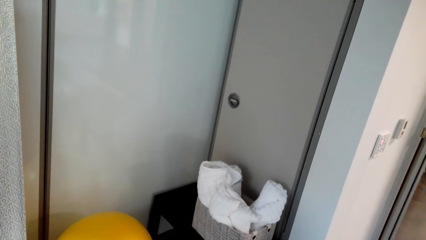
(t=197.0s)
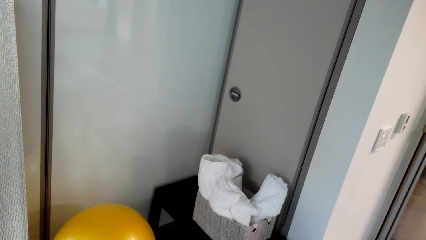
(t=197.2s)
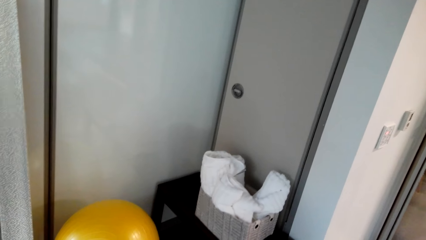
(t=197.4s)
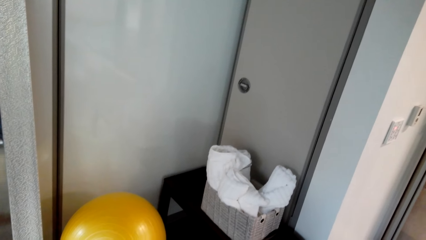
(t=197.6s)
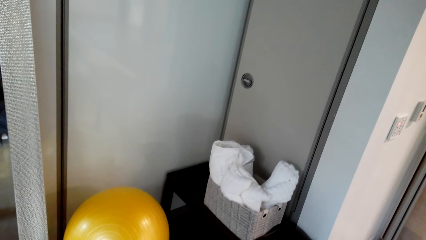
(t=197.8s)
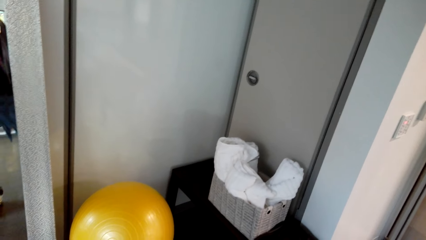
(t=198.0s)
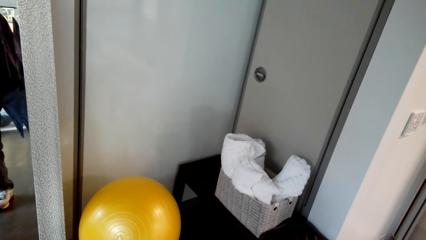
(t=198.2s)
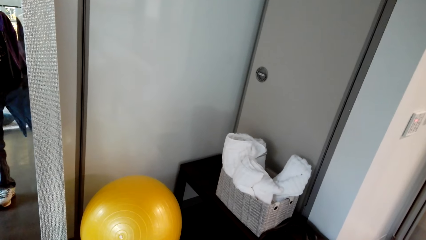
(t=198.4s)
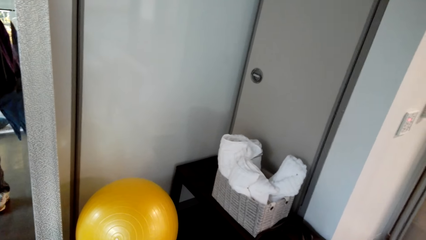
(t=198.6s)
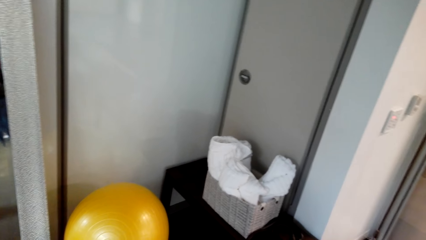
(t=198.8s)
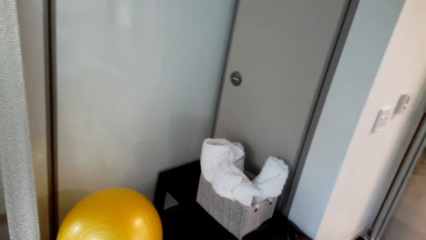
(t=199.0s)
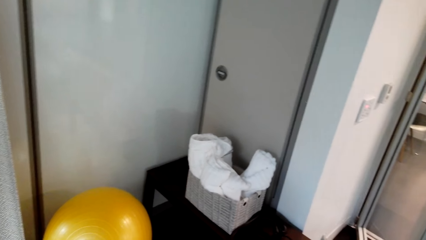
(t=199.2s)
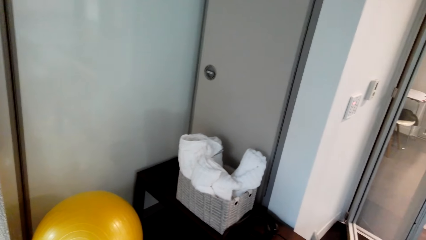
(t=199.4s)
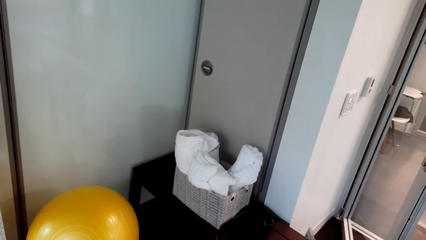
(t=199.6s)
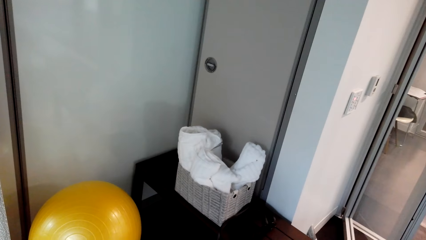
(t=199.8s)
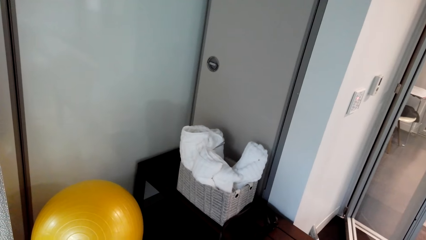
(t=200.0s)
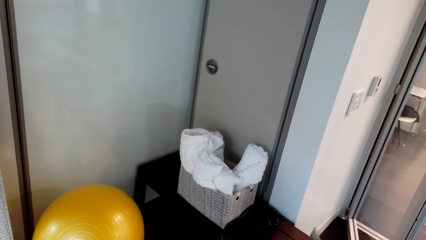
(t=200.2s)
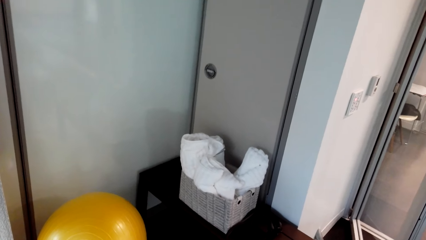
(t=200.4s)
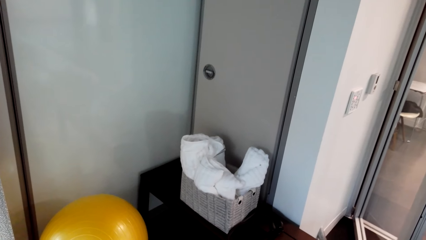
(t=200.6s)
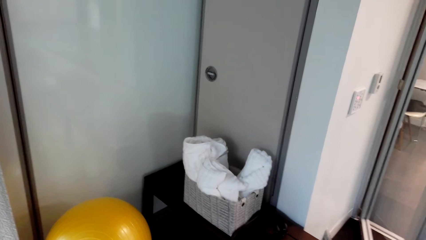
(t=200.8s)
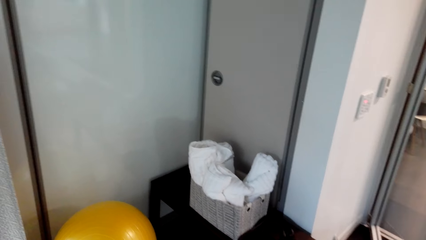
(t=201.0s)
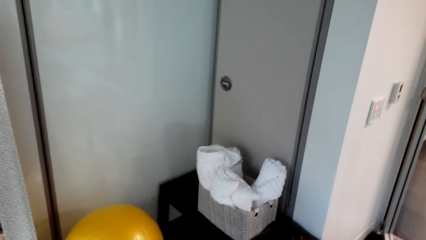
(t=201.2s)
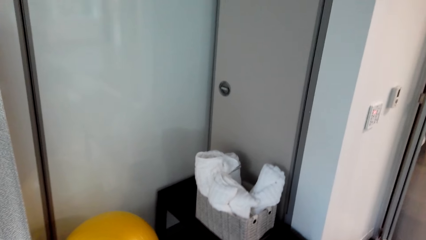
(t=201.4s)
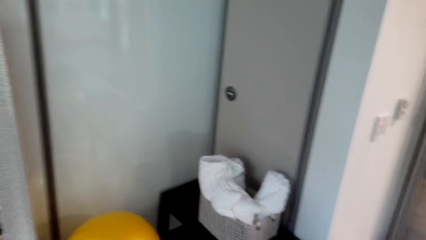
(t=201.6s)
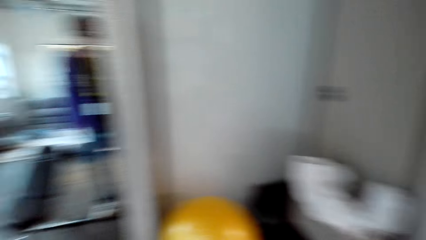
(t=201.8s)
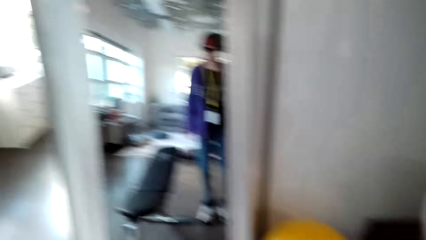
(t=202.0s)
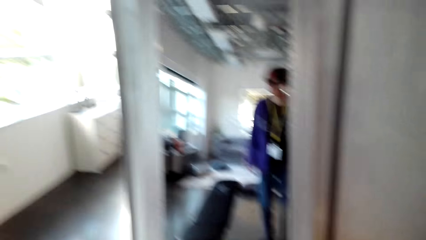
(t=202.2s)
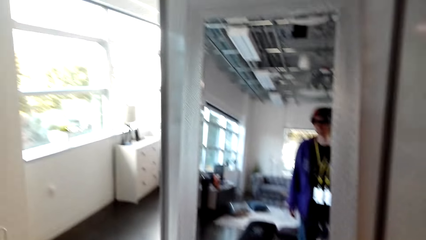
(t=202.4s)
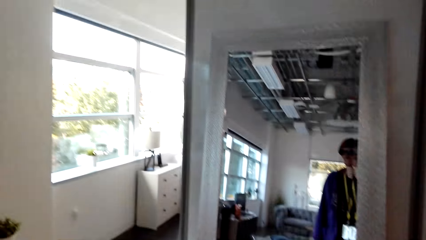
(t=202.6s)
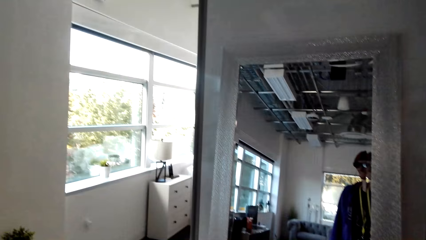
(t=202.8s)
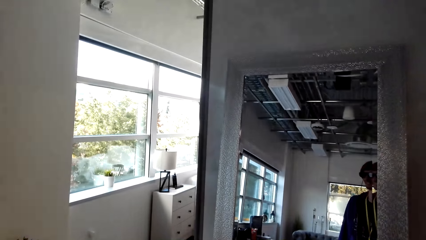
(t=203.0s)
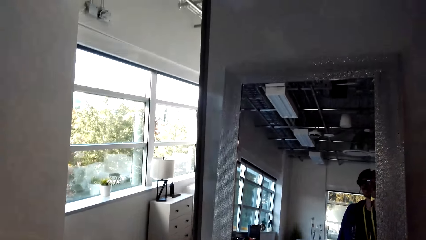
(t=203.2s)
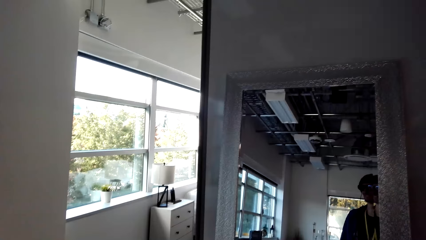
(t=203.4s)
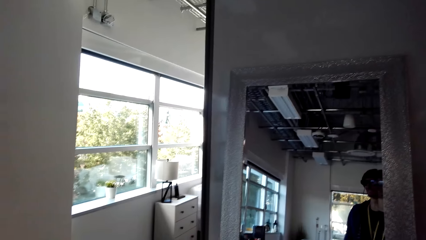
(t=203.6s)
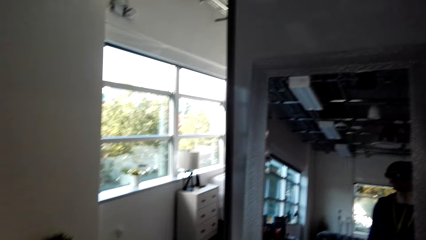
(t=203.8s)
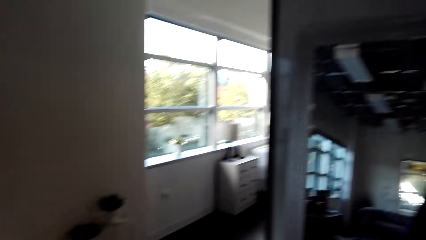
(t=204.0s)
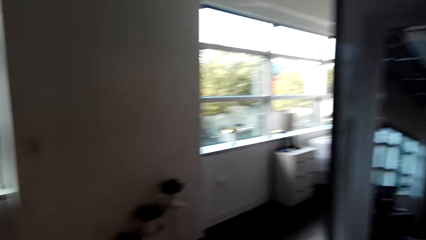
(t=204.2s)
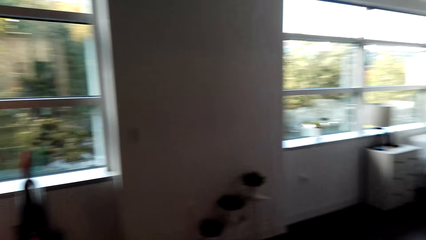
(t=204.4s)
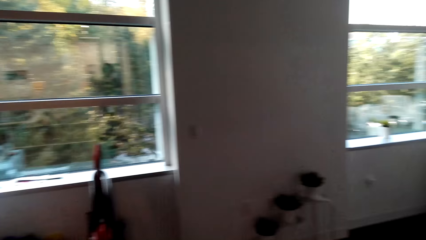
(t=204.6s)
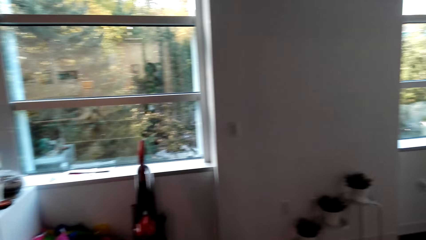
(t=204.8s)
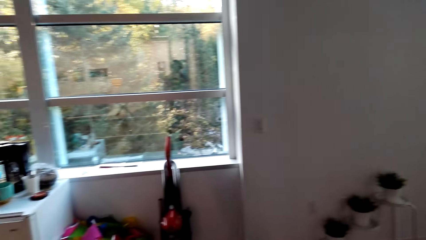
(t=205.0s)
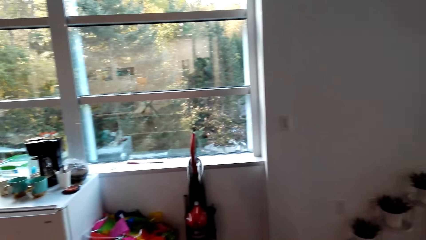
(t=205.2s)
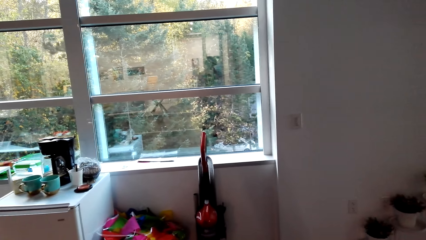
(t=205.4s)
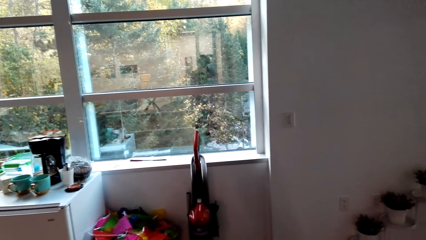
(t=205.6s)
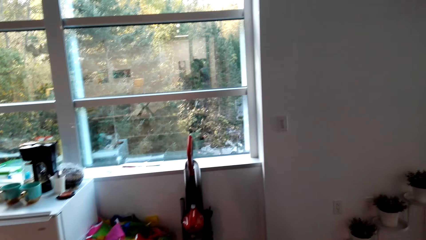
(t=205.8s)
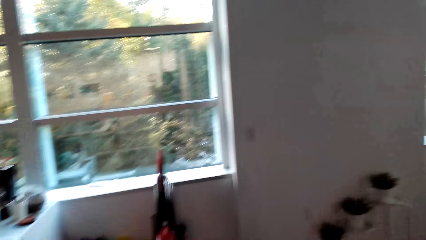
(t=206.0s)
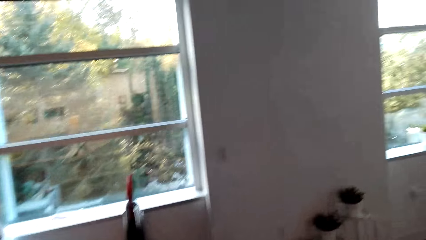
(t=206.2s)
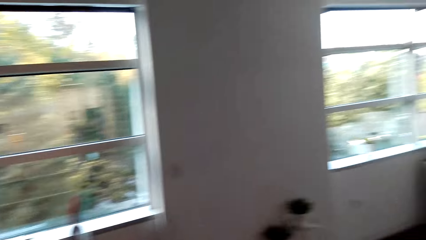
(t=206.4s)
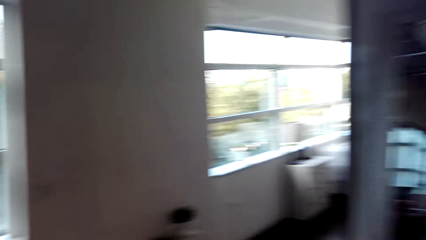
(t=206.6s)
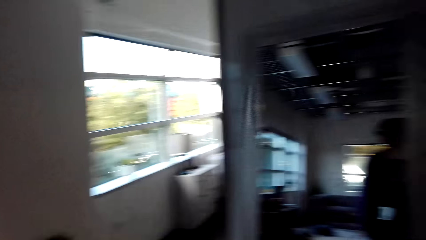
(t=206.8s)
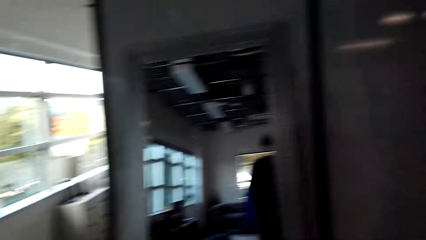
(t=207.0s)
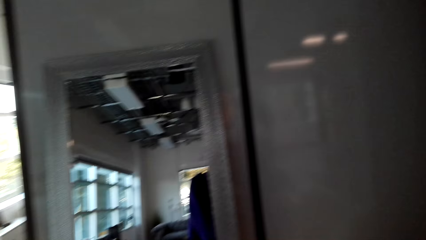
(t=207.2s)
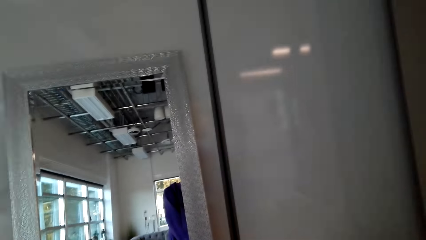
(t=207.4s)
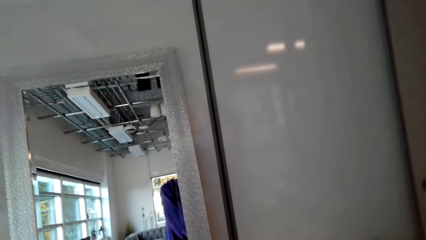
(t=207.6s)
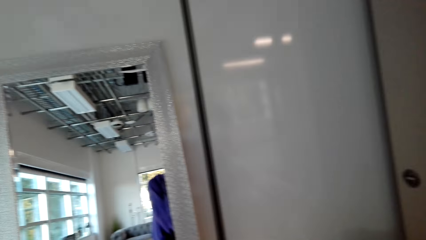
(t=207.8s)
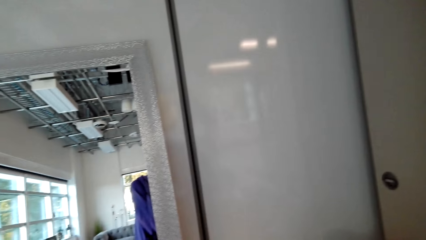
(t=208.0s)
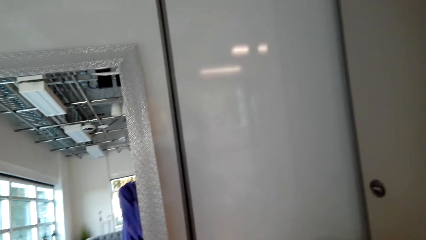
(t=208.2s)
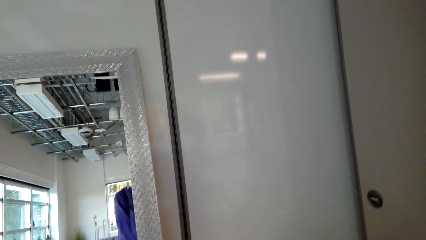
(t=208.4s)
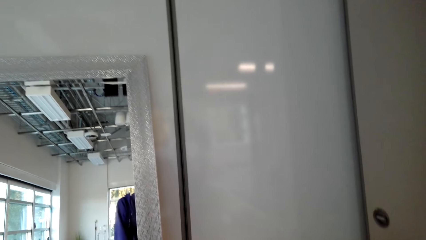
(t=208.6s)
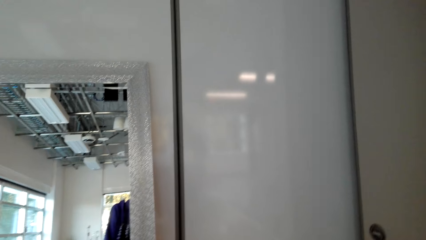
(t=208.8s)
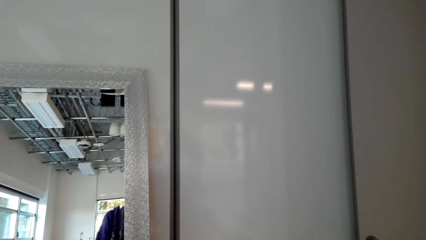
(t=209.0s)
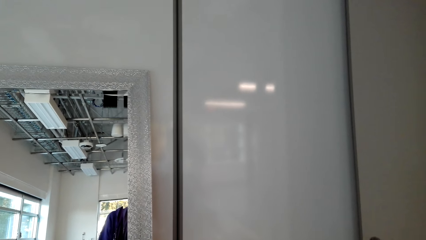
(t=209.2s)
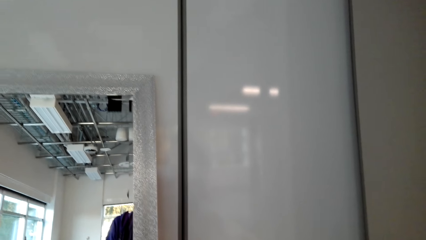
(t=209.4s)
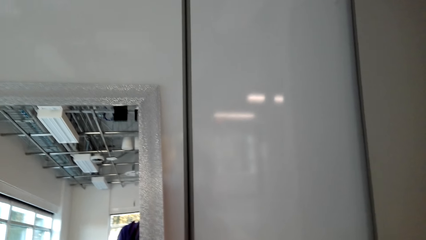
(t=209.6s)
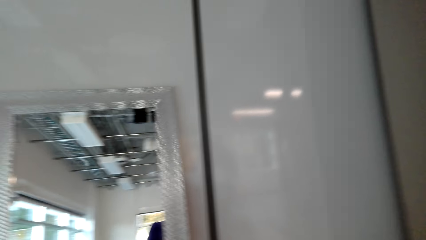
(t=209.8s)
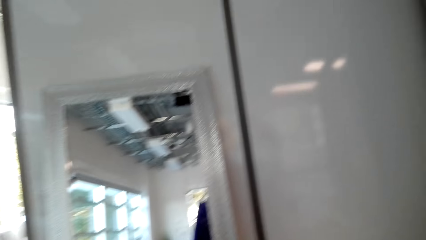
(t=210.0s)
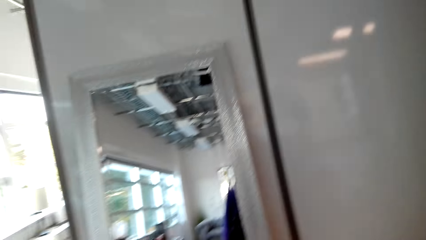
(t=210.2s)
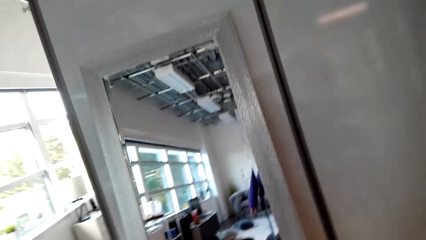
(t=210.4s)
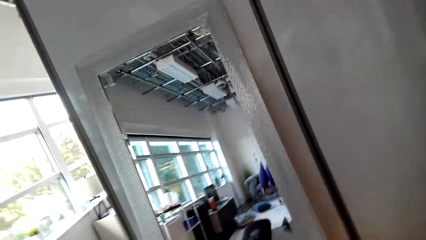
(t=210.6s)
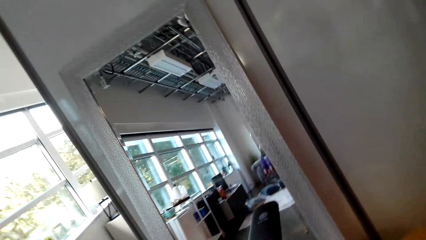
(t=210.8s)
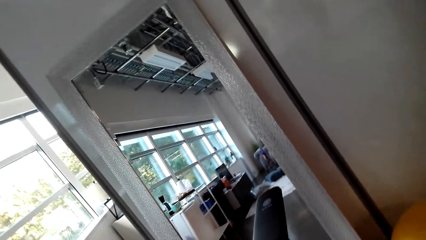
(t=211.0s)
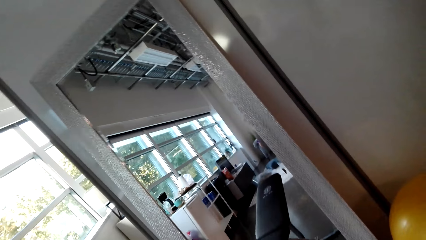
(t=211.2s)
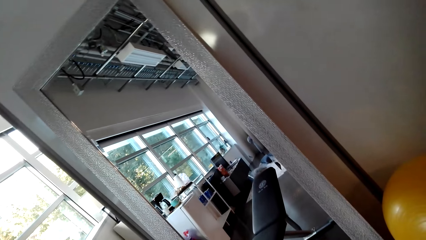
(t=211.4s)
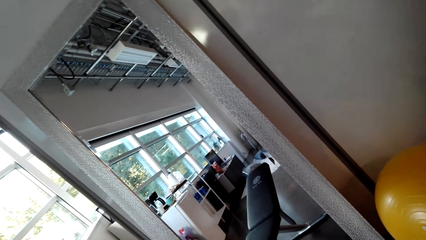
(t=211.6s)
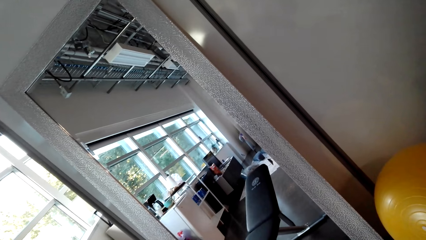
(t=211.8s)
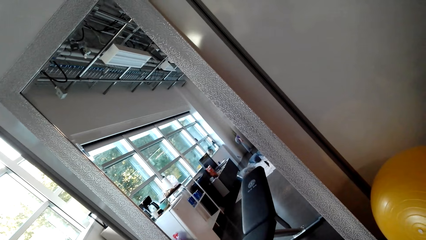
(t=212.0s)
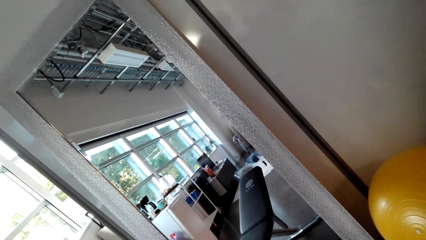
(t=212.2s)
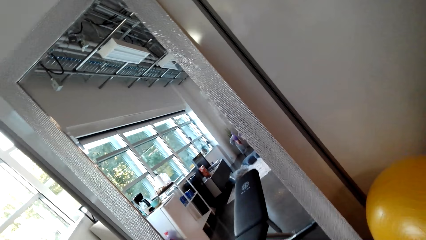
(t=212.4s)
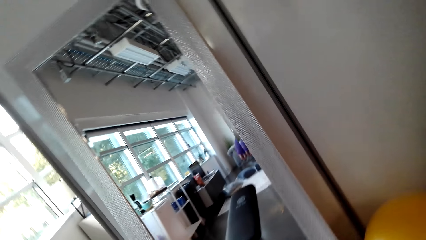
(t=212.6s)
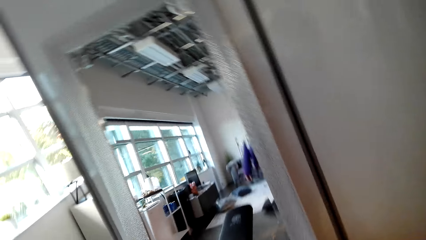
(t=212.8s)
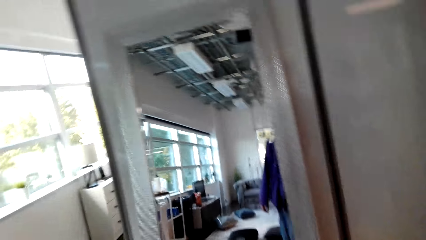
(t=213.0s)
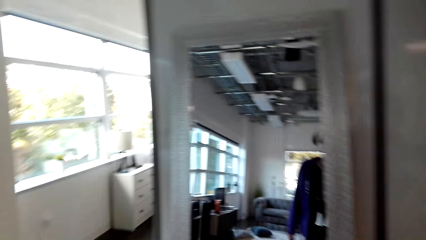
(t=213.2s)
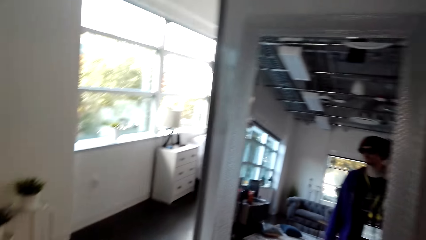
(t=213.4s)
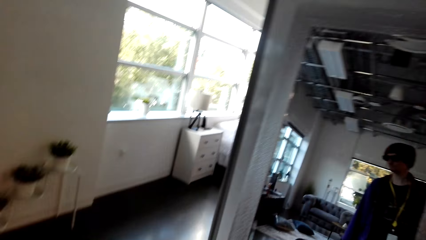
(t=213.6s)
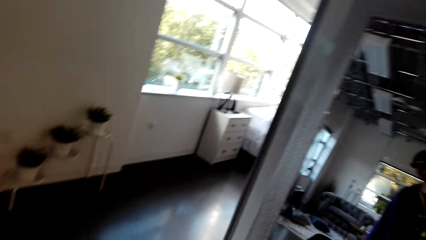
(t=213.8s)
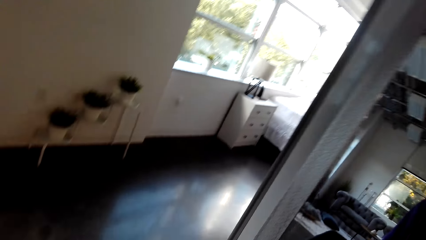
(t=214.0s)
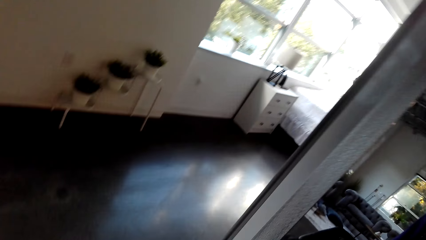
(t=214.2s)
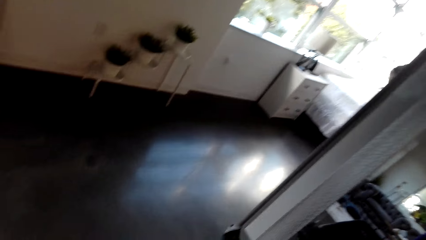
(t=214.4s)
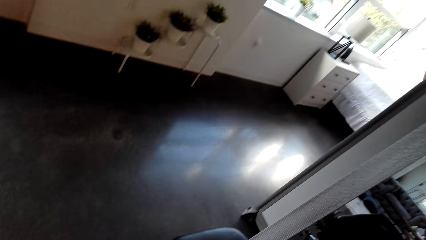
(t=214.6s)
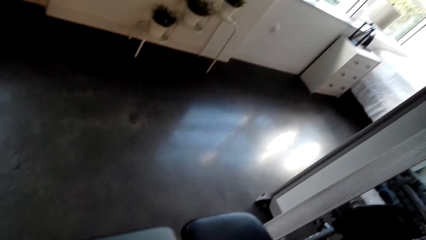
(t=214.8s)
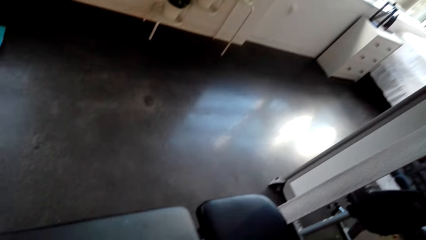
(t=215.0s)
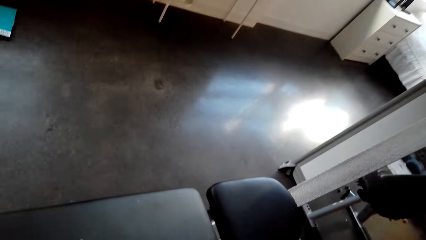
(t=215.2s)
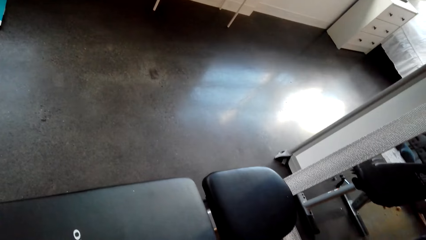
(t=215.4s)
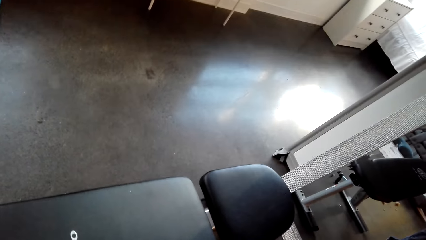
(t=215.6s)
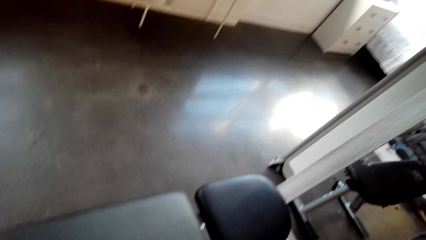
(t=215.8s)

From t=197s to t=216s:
The camera wearer looks at a basket. They look around the house. They look at the gym. They look at the floor.
